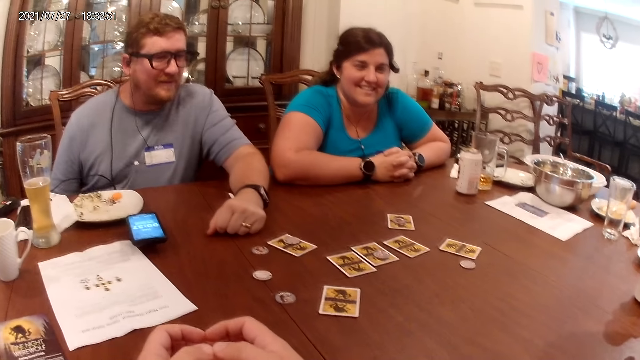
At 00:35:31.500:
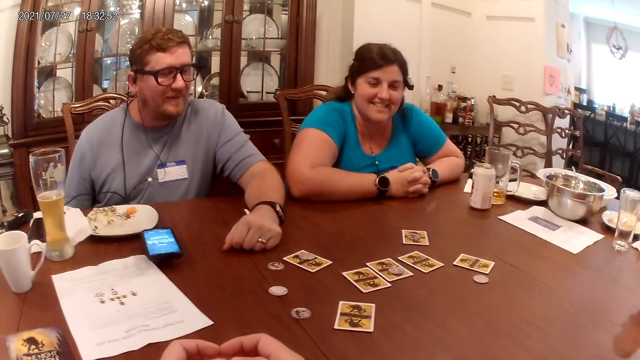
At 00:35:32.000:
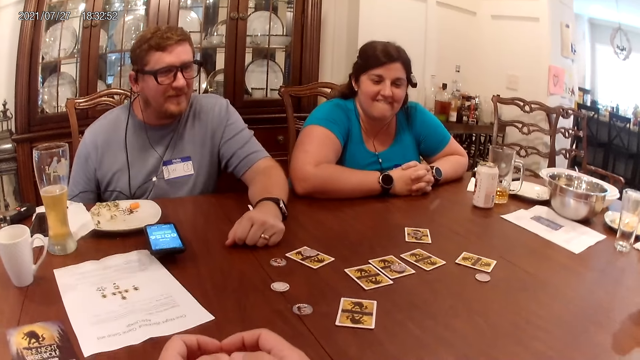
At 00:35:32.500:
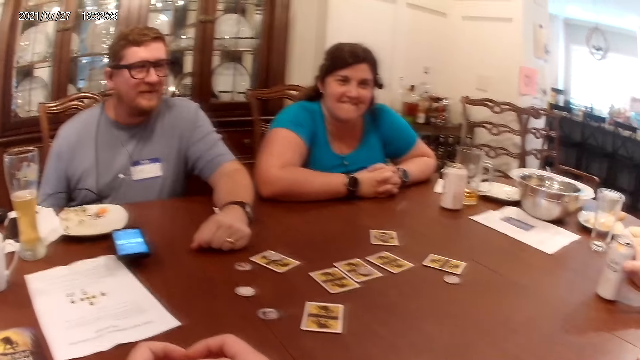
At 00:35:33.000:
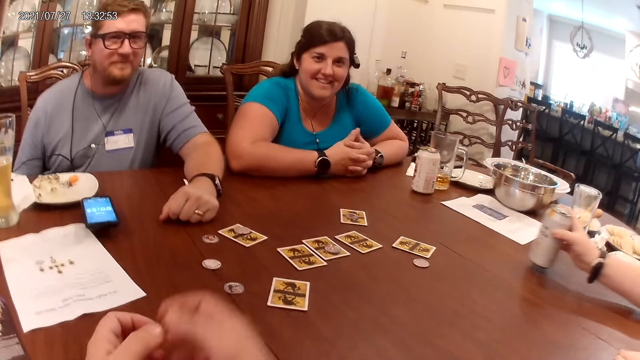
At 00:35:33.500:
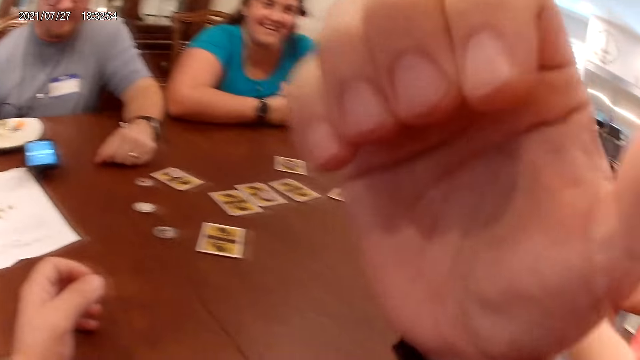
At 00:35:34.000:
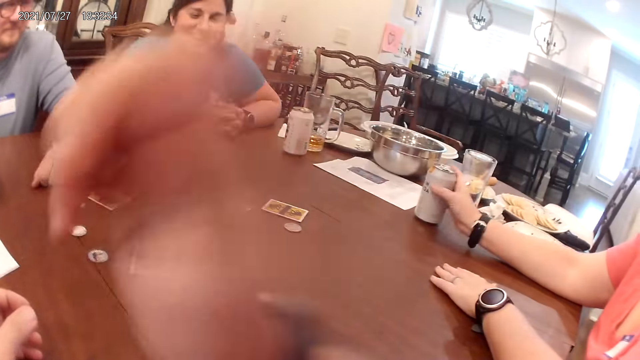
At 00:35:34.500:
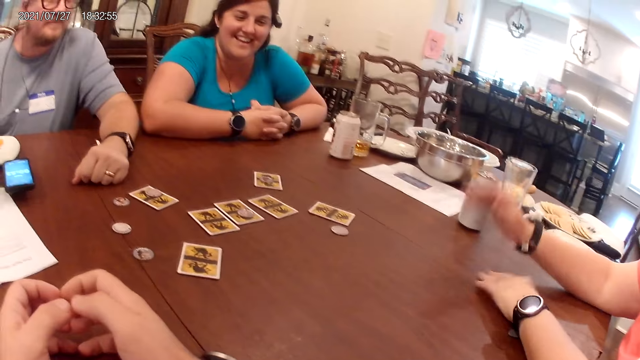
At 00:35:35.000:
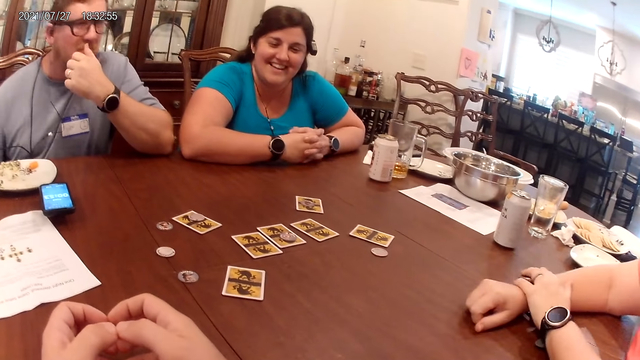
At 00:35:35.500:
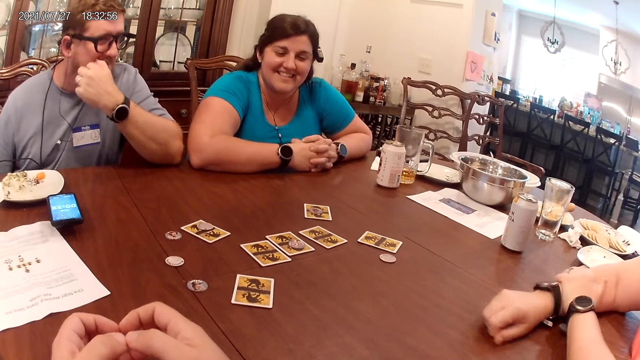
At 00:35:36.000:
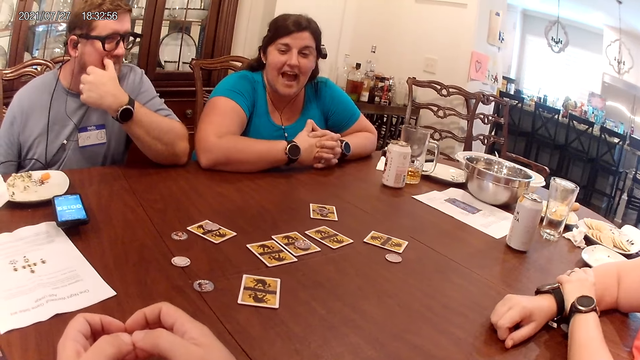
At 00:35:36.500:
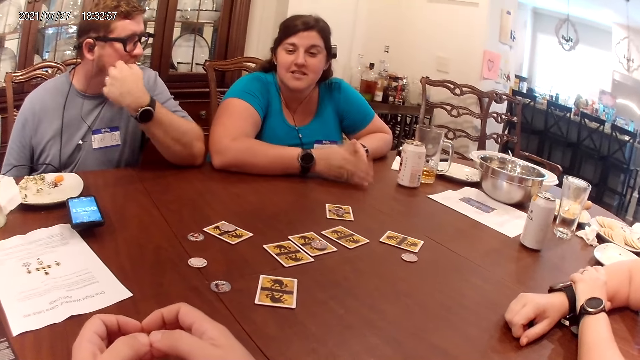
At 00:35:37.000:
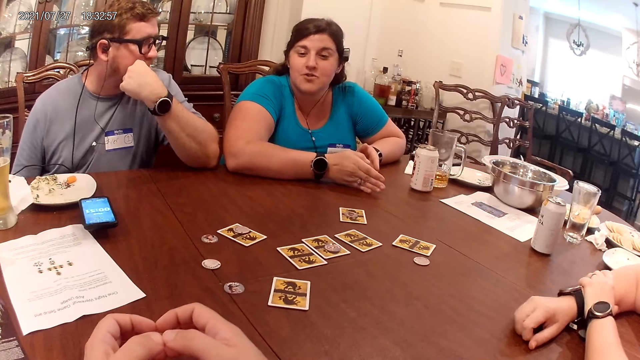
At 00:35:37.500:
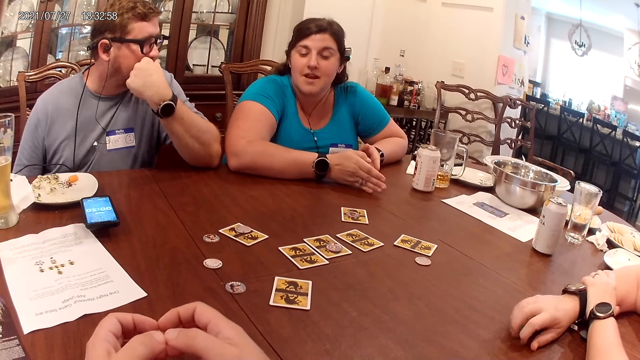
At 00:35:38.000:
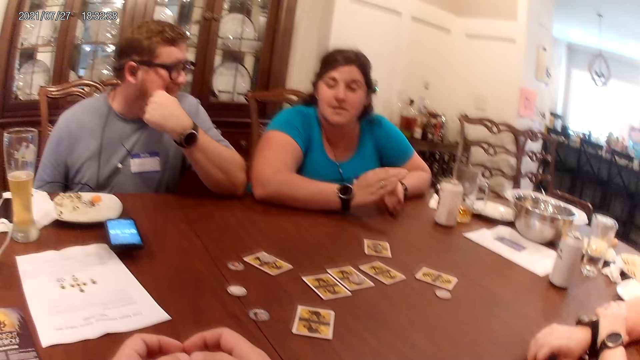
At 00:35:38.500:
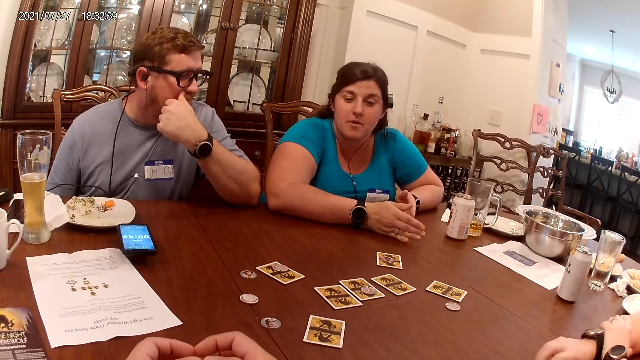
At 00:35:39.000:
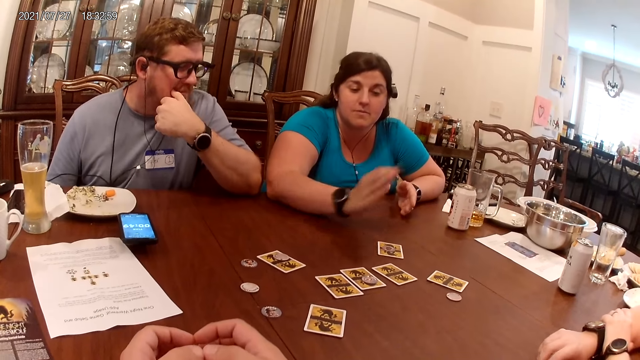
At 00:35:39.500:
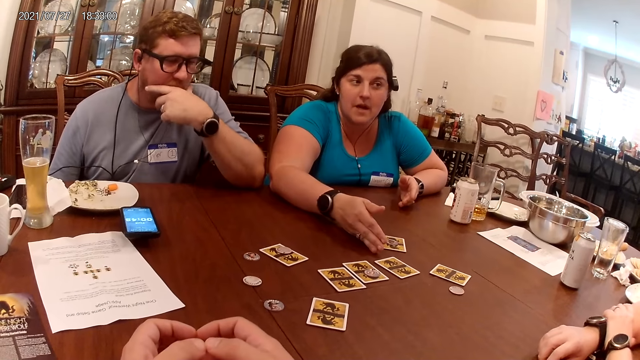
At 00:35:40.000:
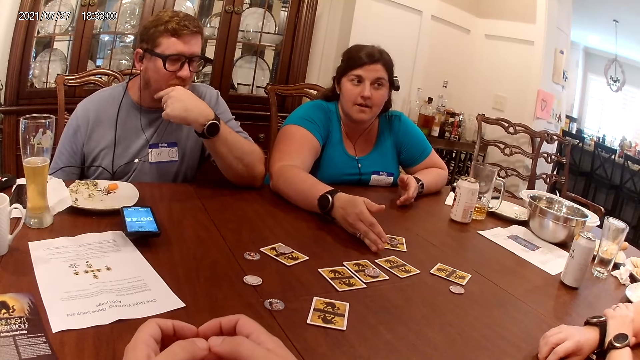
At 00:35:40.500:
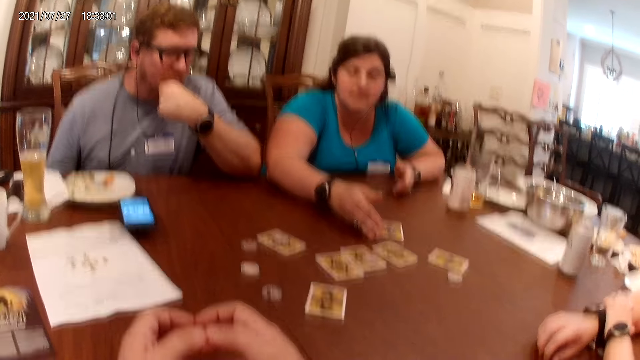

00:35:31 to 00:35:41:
A woman drops the beer can on the table with her right hand. The camera wearer looks at the table. A man touches his face with his left hand. Another woman interacts with the man, the first woman, and the camera wearer.

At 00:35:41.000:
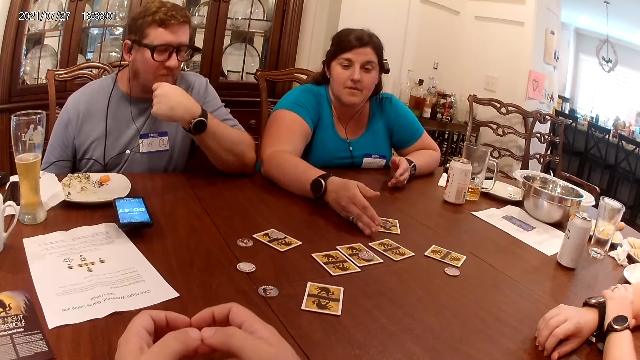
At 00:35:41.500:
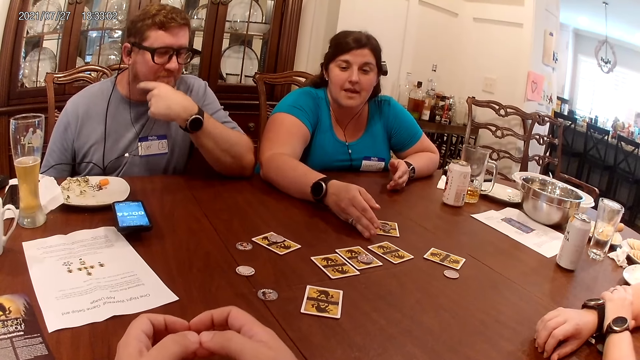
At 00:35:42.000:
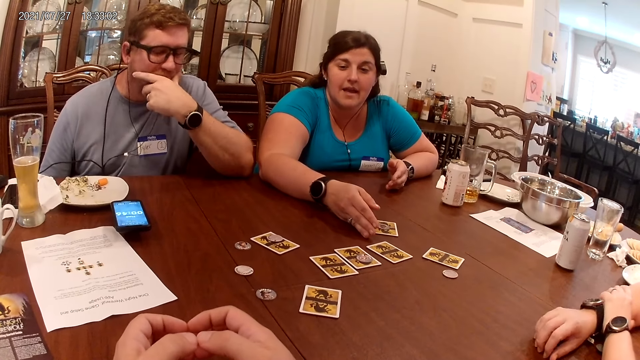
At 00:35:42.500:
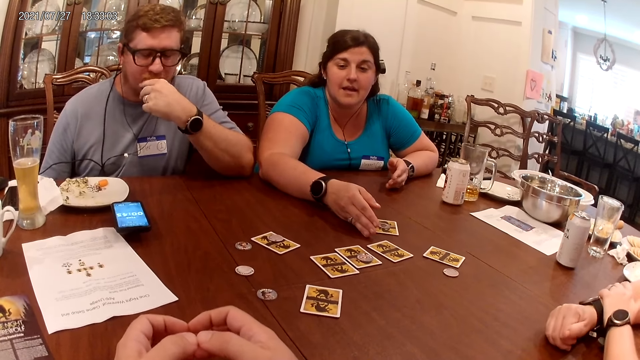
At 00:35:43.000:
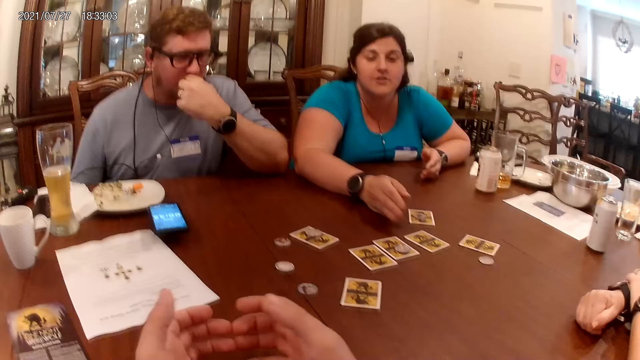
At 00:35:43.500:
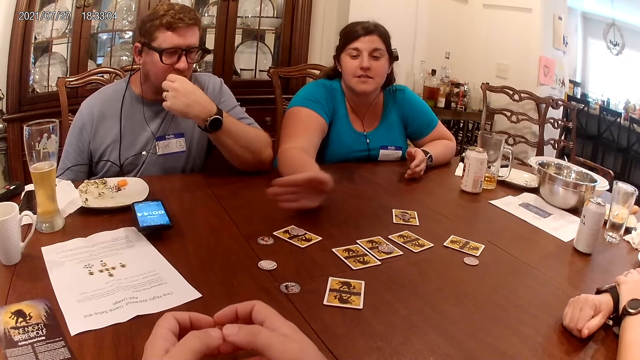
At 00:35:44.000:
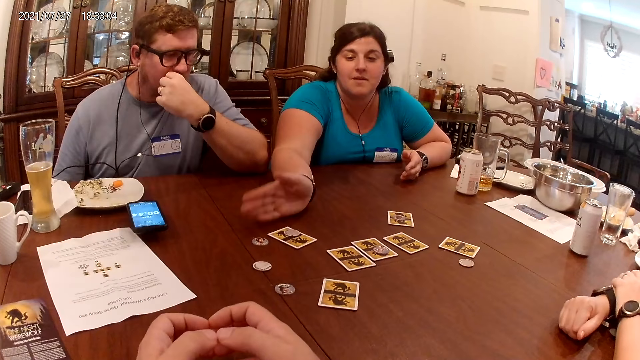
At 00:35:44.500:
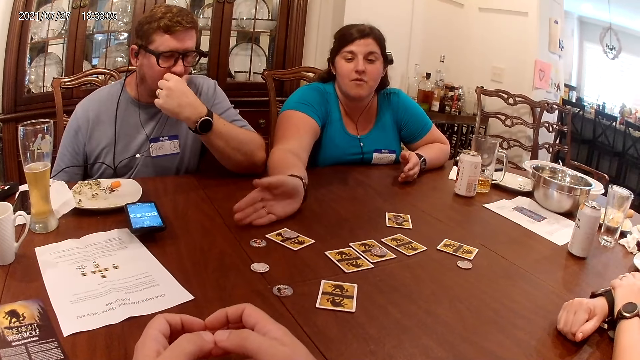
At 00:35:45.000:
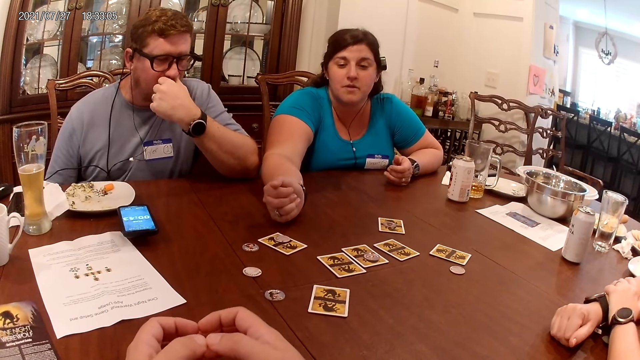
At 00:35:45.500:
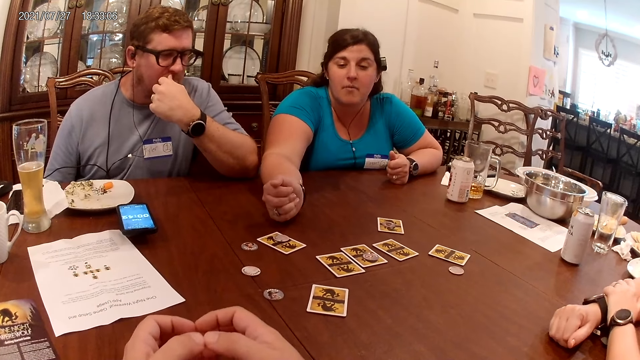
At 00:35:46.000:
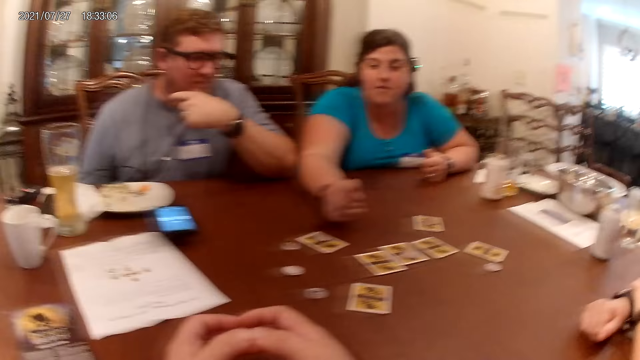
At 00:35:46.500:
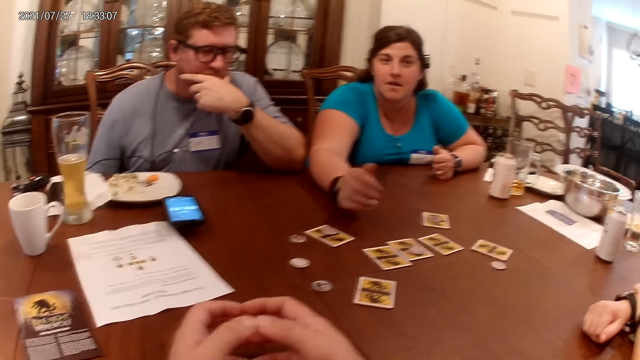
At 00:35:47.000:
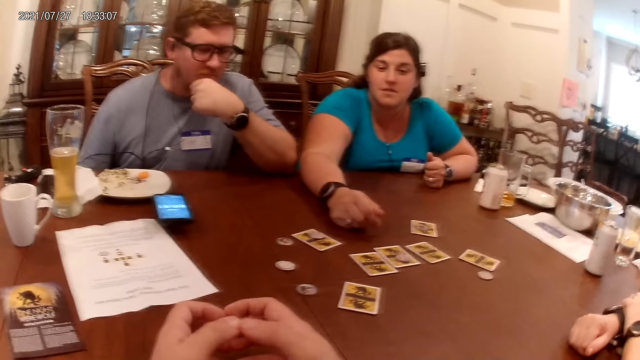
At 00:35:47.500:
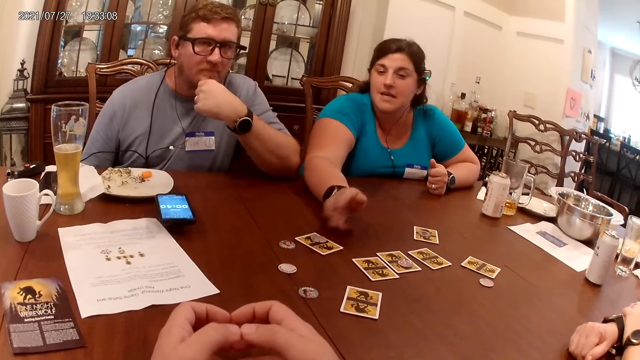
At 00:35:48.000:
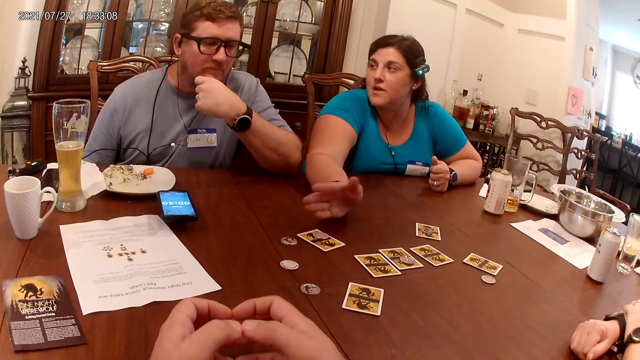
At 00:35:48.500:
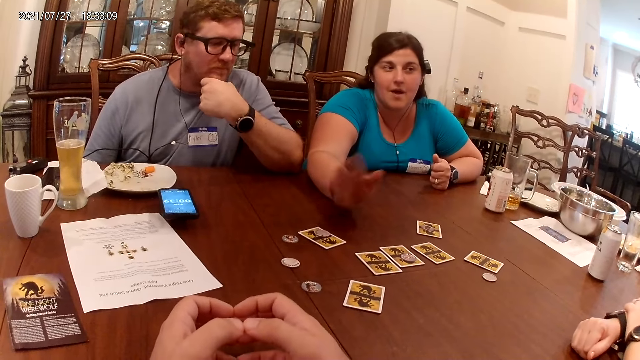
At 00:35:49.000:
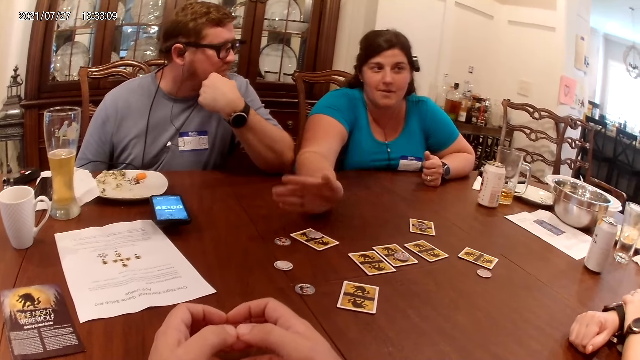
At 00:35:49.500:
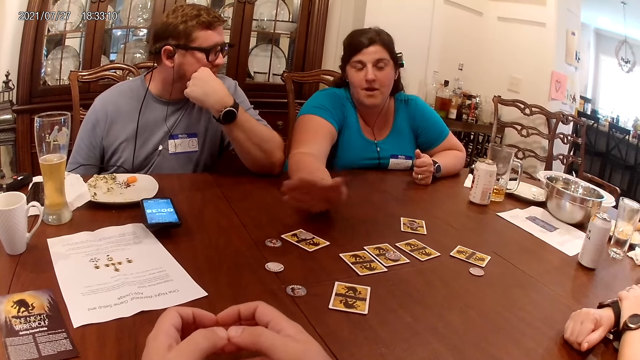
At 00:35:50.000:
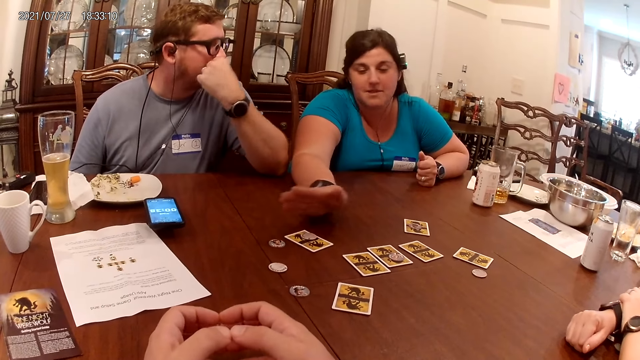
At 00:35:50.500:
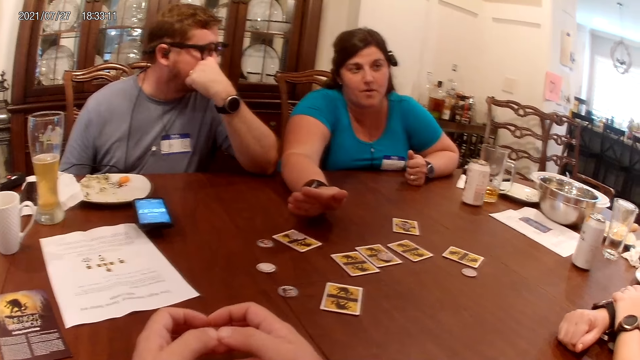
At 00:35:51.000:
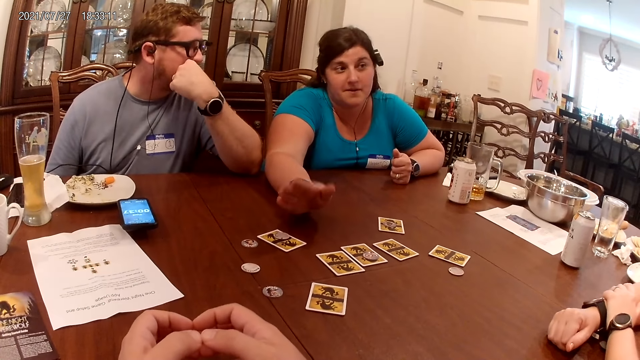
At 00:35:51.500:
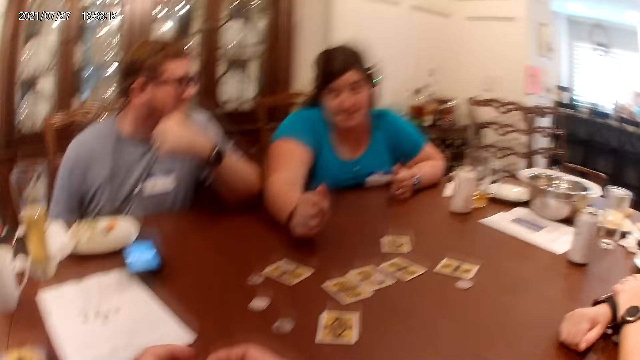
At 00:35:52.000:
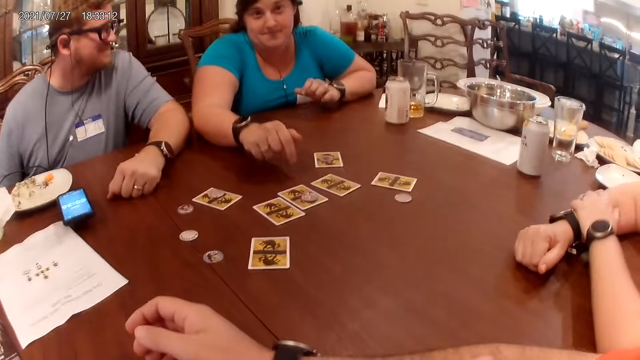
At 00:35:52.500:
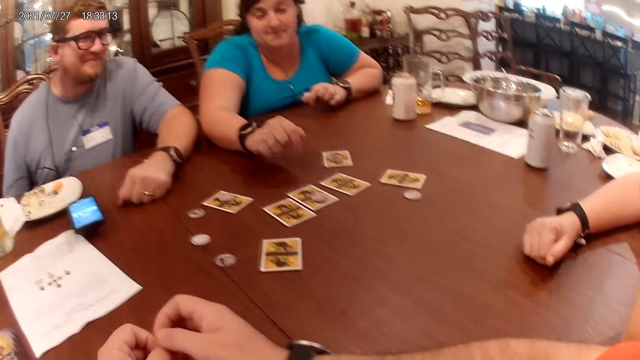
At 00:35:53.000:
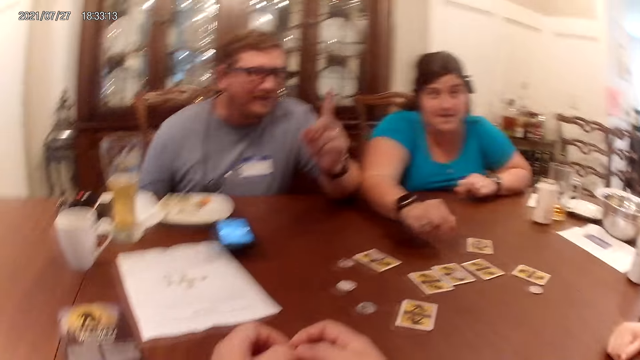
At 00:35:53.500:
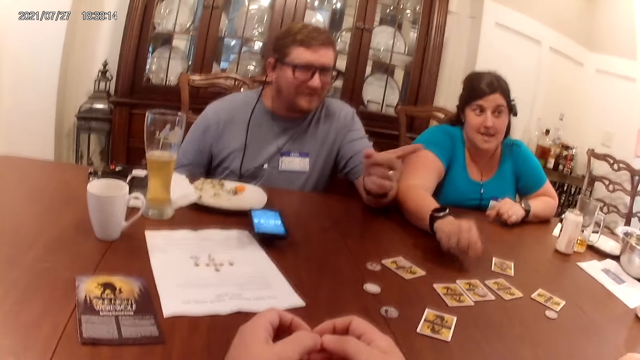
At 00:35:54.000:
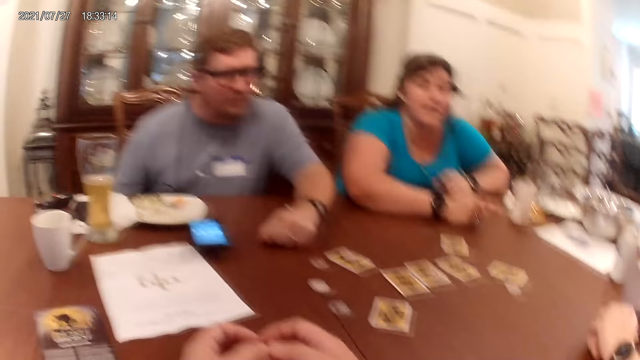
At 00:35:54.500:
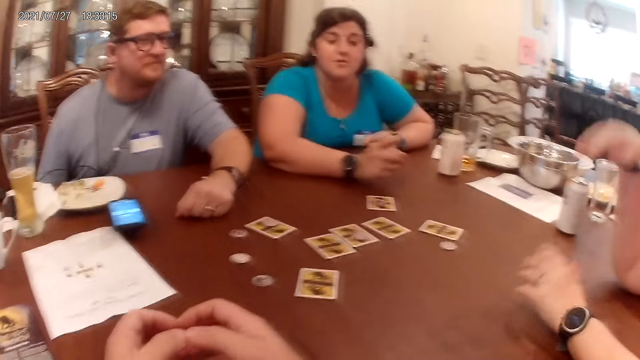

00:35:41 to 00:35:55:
The camera wearer looks at the table. They look at the table again. A man places his left hand on the table.
